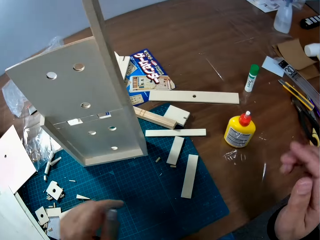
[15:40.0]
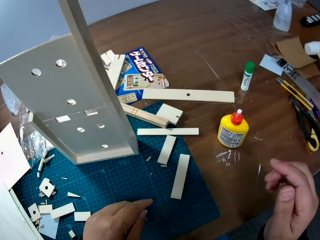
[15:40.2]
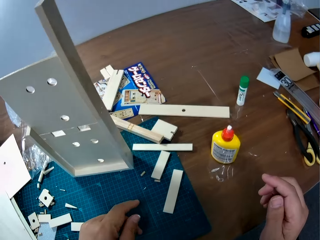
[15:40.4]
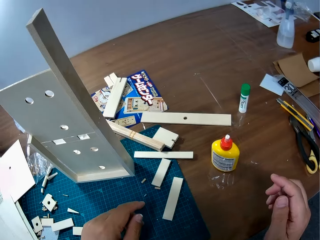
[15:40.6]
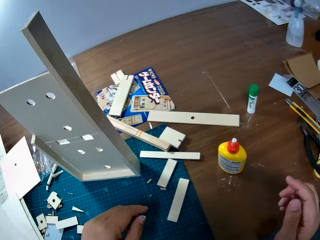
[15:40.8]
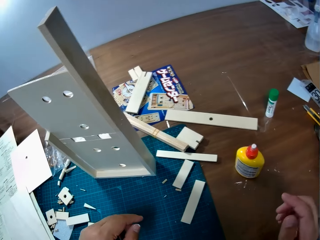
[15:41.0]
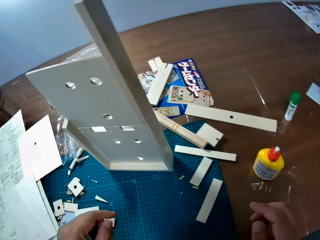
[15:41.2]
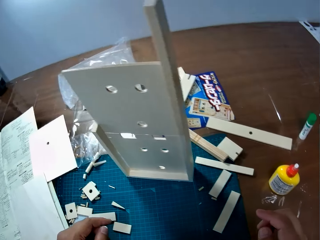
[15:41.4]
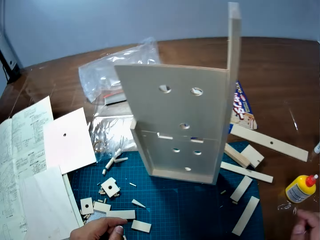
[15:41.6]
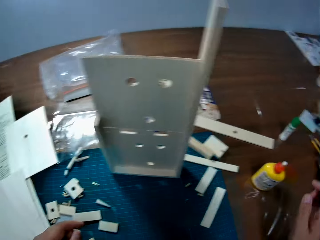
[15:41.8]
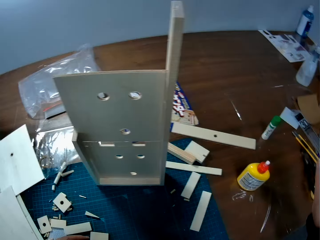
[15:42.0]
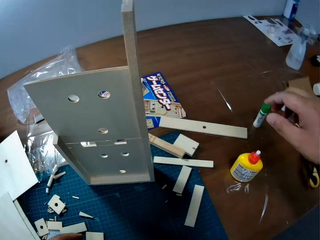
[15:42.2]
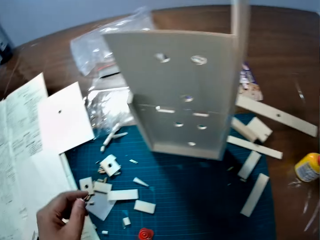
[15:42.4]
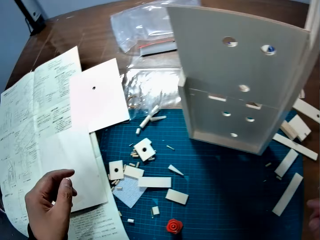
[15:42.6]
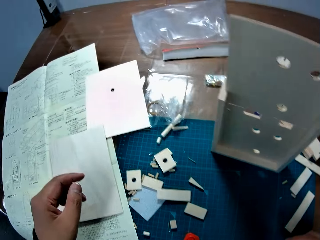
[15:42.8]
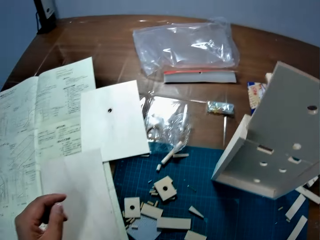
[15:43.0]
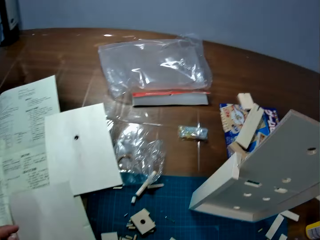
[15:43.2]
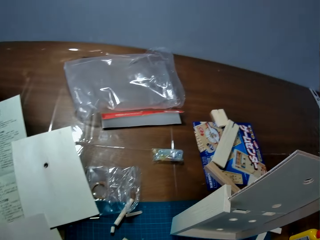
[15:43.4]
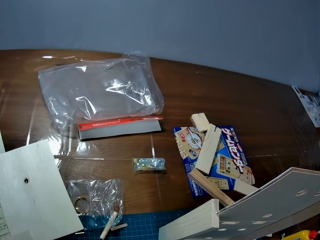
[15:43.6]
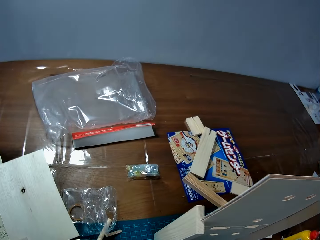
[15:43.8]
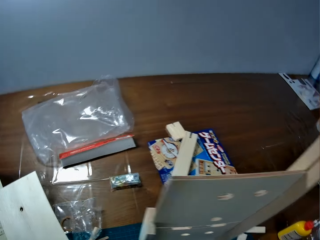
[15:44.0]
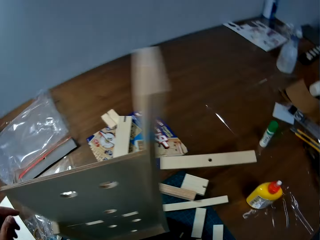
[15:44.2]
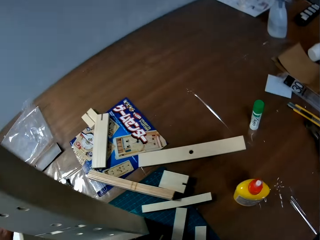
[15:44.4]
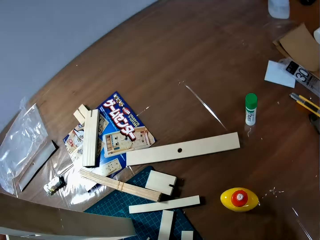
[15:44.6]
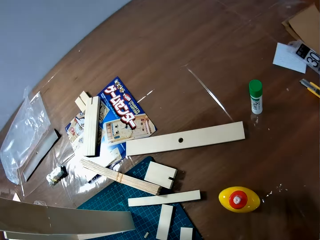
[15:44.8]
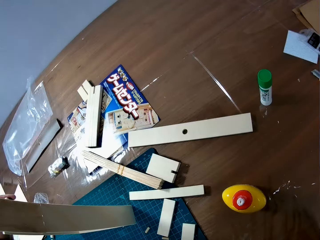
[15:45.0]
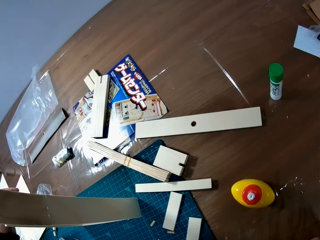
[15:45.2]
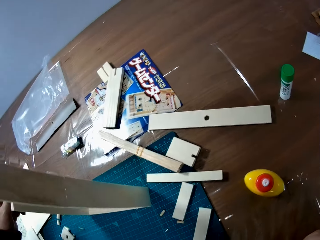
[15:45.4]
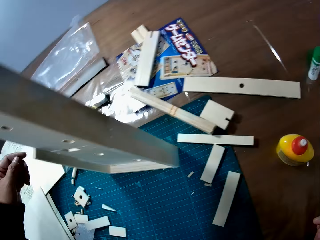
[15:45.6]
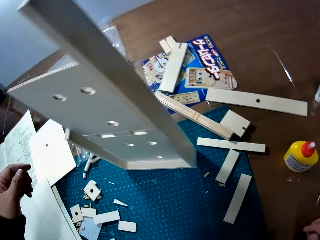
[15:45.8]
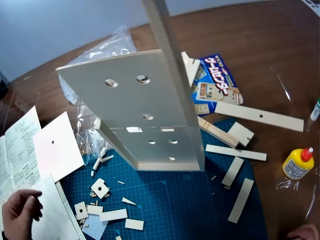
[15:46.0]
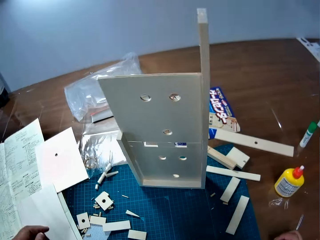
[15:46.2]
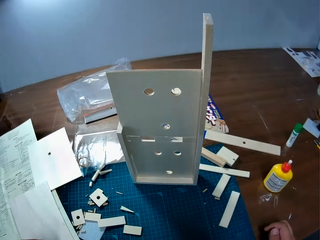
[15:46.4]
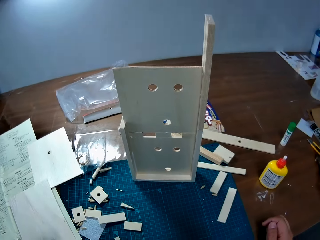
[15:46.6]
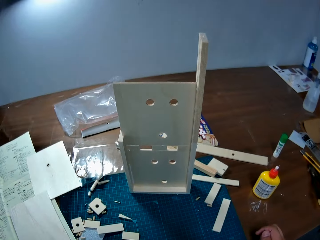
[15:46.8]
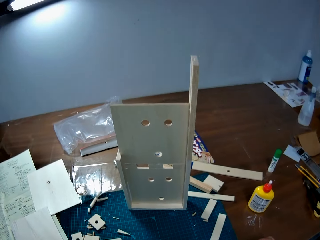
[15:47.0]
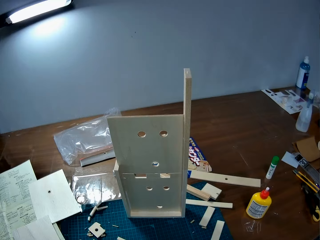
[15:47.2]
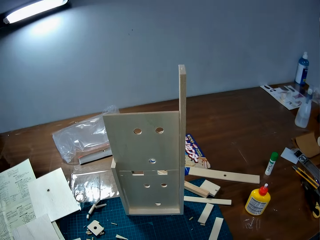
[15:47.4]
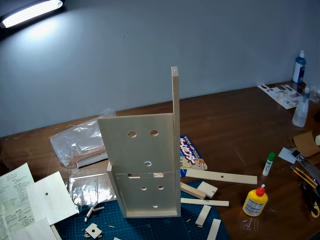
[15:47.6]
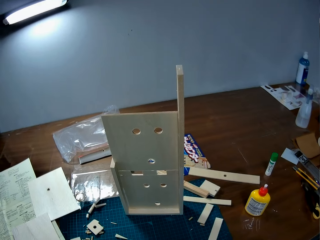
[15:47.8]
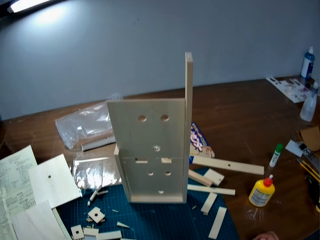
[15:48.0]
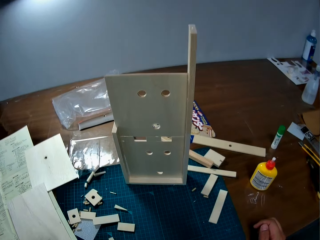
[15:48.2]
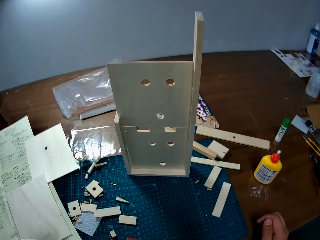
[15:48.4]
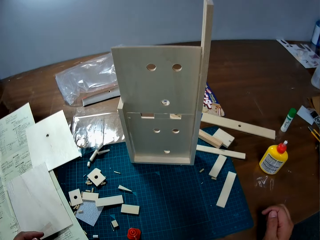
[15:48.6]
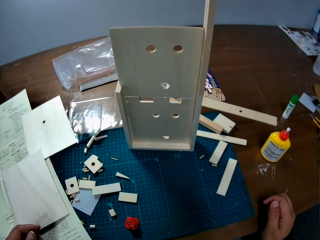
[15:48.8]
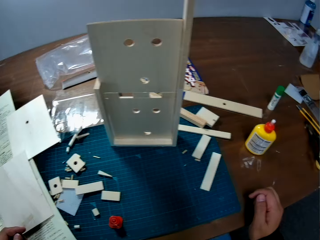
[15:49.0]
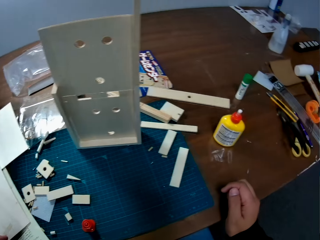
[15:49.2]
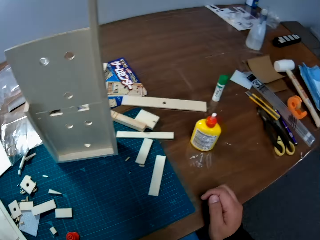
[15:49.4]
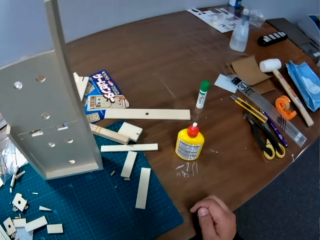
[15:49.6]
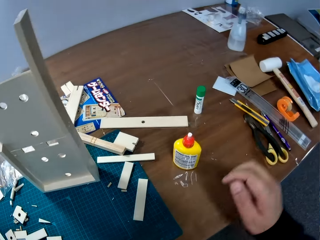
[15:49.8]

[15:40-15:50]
The camera wearer drops his hands from something. He searches something.

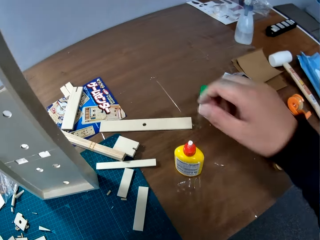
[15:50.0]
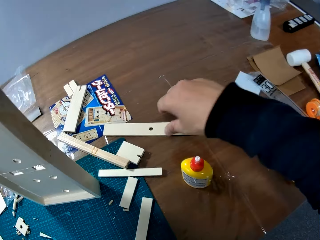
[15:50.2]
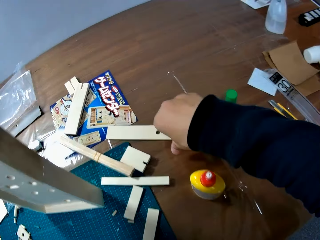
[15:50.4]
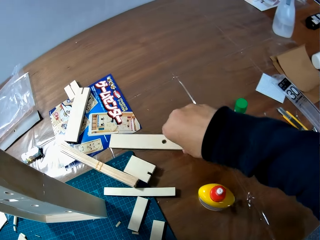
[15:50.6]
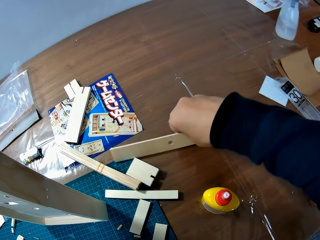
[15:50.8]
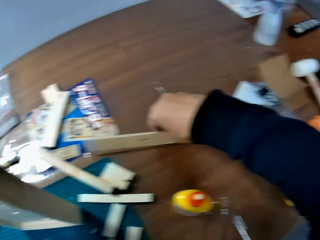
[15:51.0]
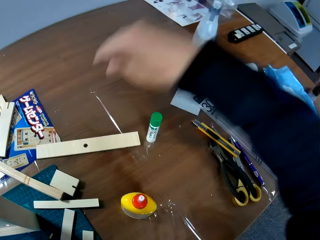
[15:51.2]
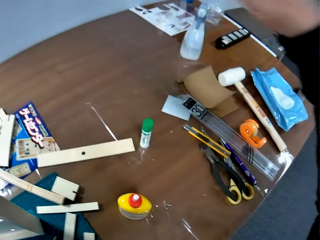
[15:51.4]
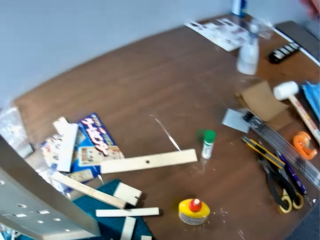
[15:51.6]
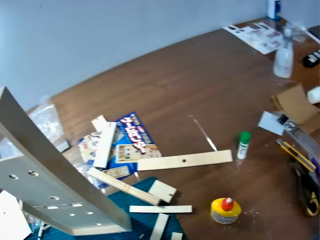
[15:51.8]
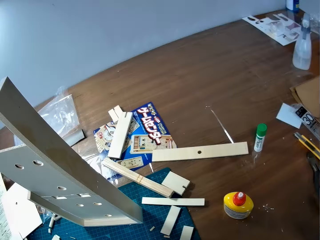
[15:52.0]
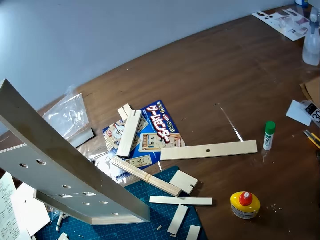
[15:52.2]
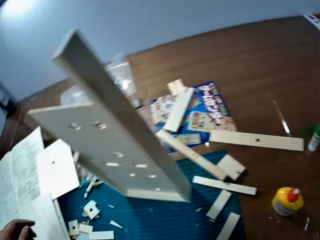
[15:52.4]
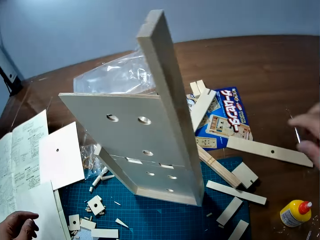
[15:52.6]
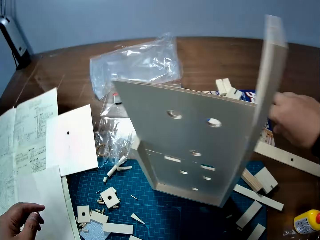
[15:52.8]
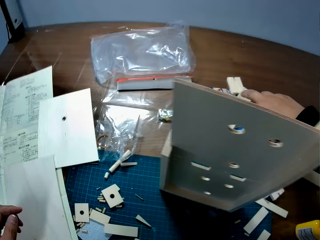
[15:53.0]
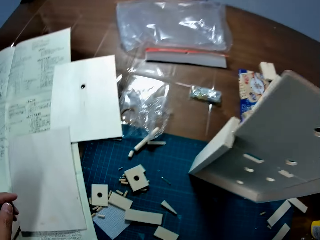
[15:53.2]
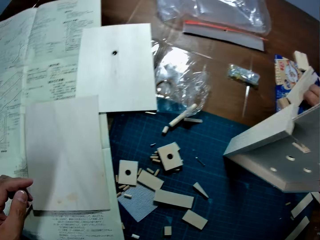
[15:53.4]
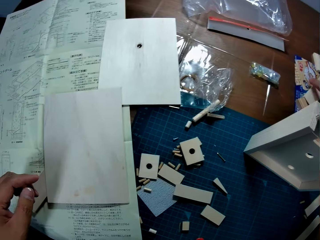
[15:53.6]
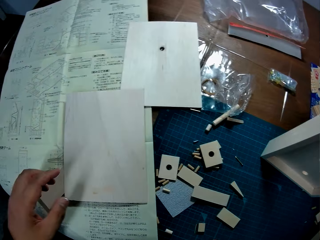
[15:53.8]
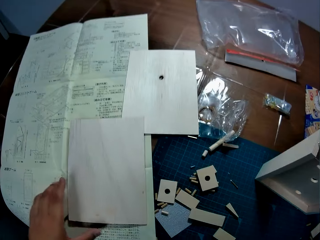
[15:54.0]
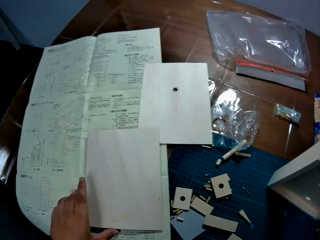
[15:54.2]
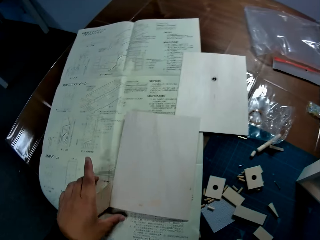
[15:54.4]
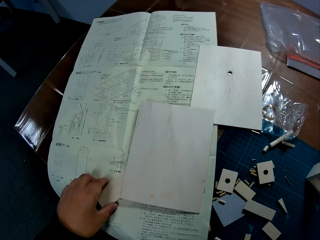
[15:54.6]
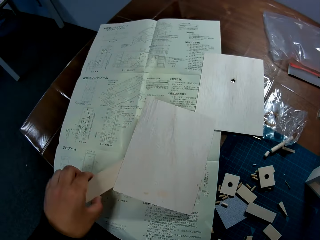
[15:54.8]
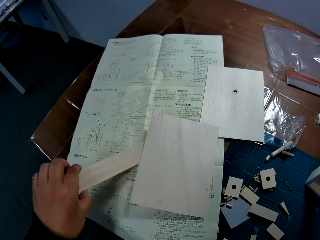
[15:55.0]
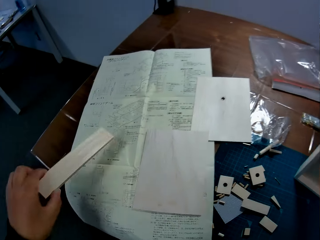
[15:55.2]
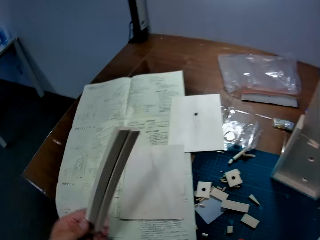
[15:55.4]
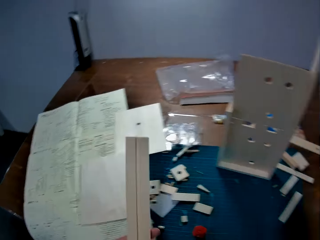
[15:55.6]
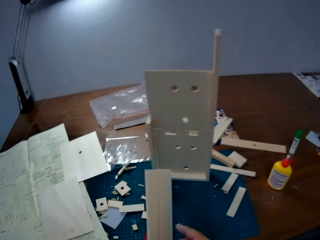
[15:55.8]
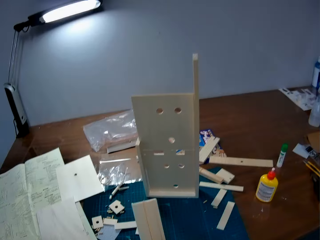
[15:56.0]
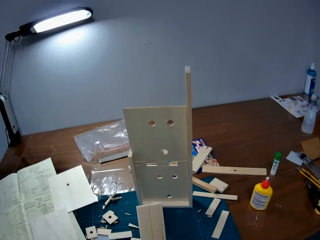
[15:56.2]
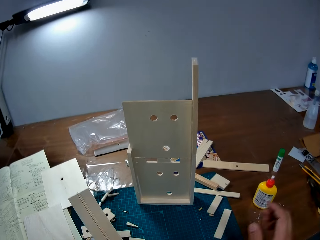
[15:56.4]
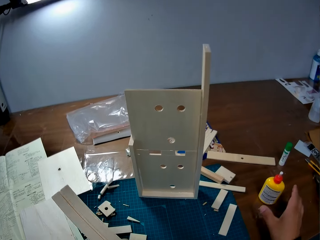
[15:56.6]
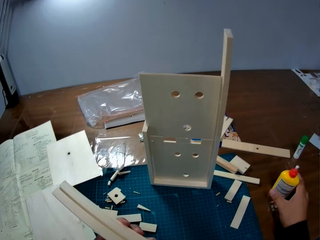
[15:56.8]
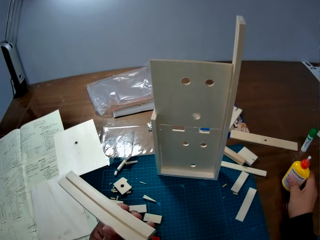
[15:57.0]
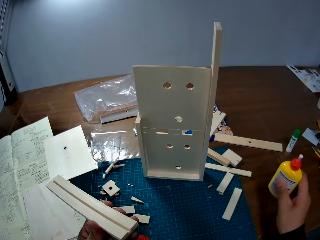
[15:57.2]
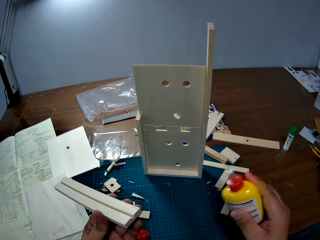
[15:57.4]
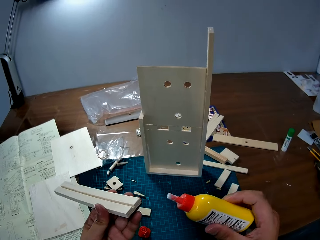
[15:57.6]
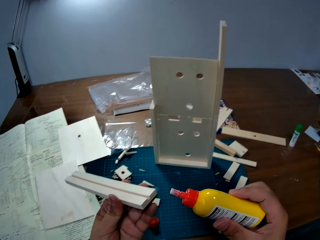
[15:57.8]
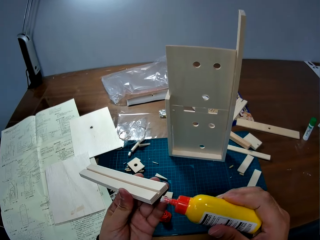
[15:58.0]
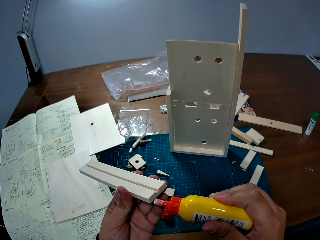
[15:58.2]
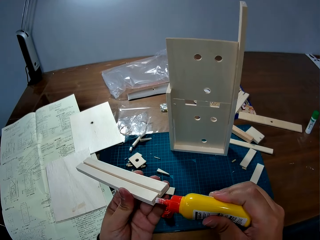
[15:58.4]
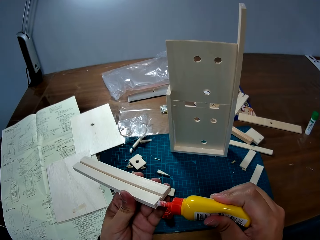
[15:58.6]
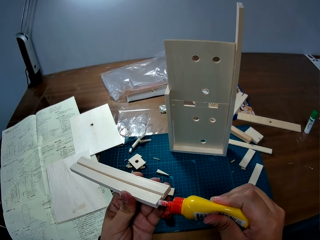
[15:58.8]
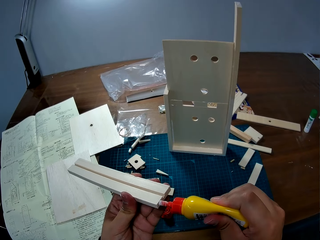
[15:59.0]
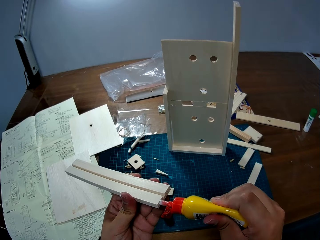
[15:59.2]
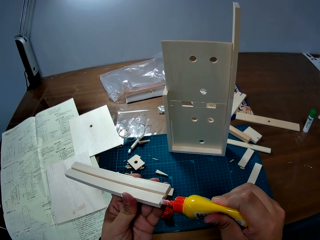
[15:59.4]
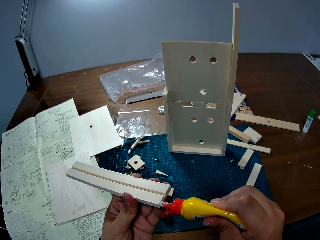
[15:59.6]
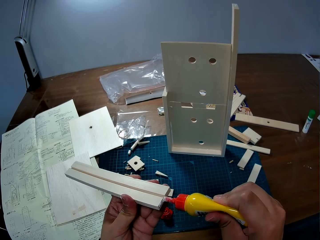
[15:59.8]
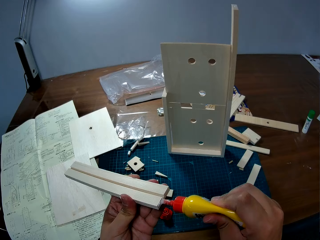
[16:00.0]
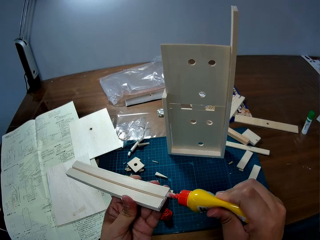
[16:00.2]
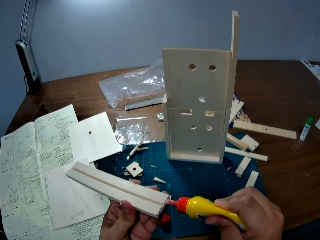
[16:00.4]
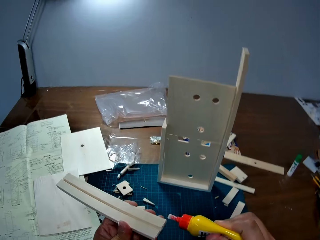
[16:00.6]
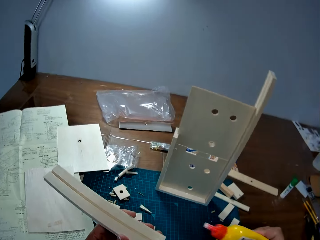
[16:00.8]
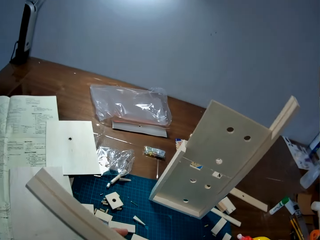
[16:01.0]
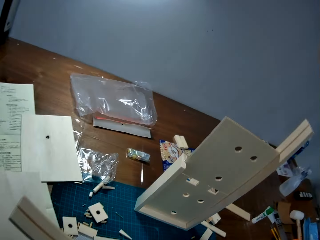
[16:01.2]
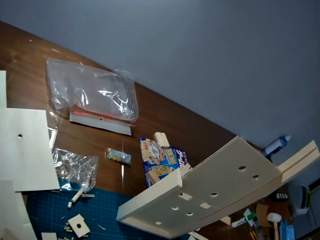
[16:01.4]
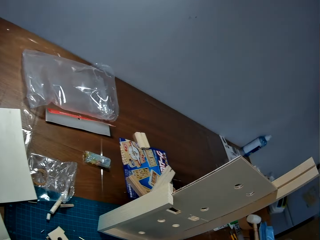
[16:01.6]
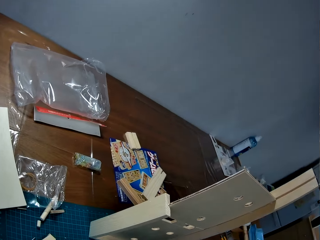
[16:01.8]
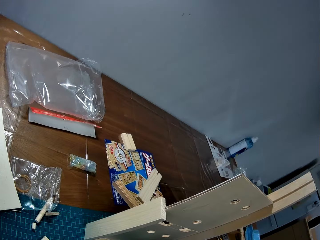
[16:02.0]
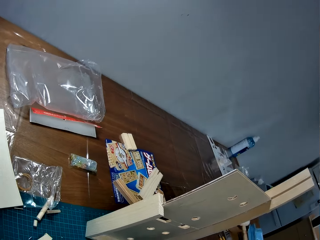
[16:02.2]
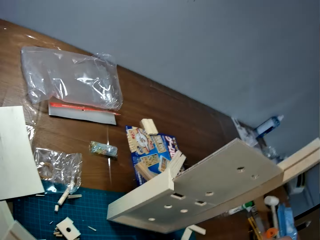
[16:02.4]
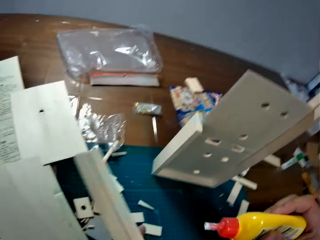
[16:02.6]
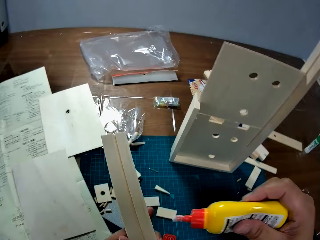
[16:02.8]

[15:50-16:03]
The camera wearer turns a piece of wood on the table upside down with his right hand. He touches a piece of wood on the table with his right hand. He picks up a piece of wood from the table with his left hand. He picks up the bottle of glue from the table with his right hand. He applies glue to the base of the piece of wood in his left hand.
